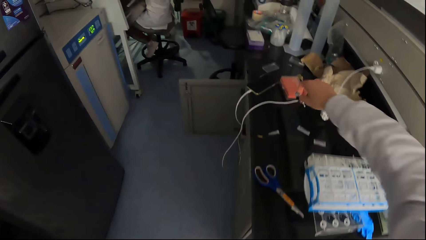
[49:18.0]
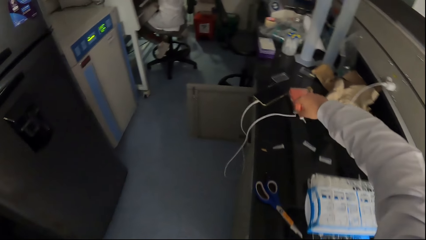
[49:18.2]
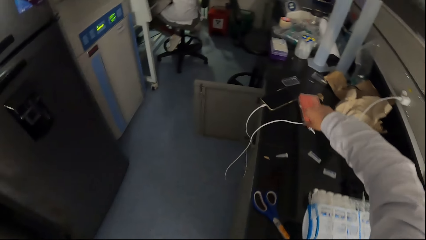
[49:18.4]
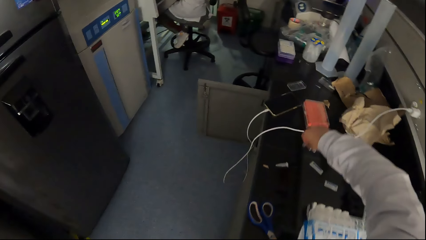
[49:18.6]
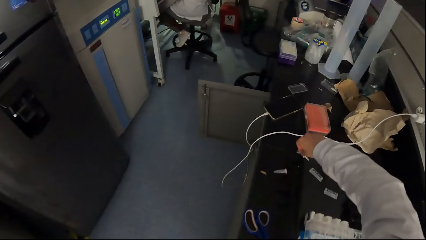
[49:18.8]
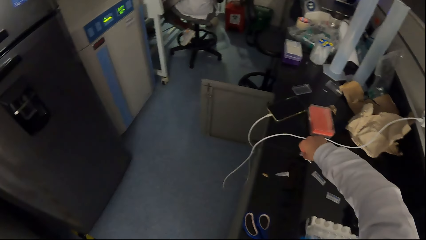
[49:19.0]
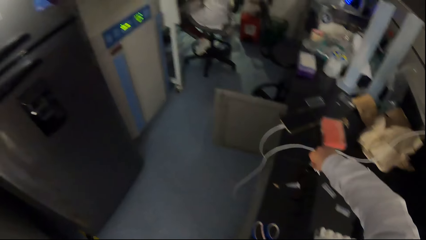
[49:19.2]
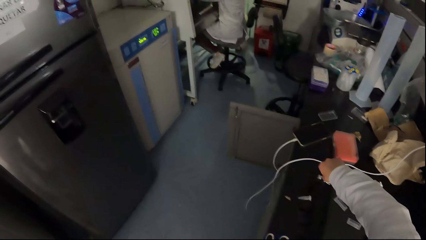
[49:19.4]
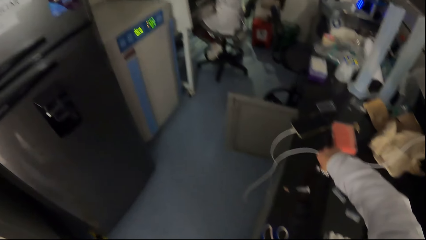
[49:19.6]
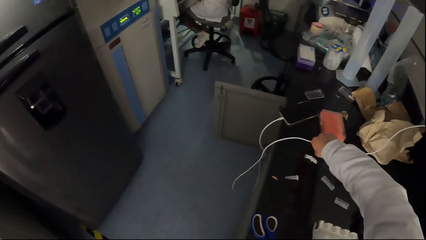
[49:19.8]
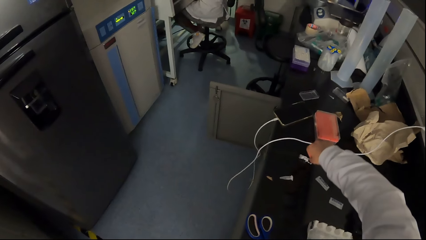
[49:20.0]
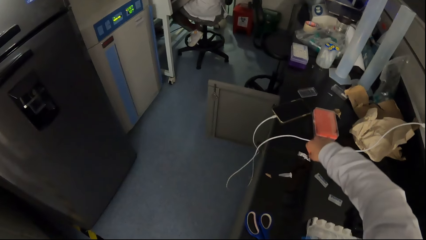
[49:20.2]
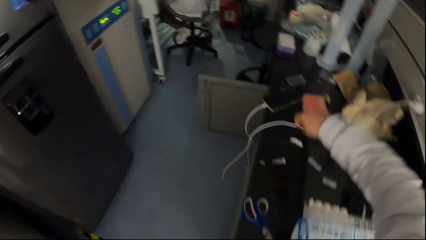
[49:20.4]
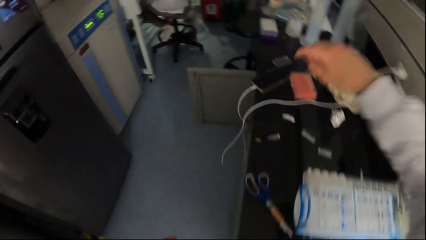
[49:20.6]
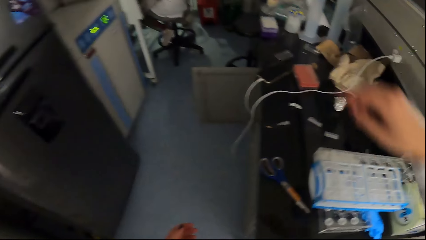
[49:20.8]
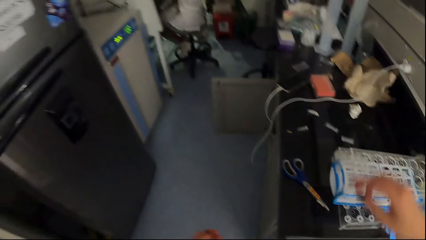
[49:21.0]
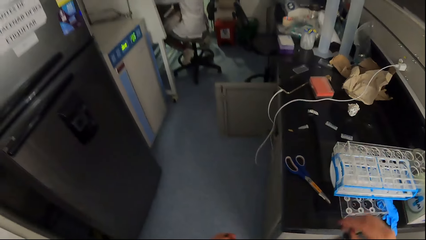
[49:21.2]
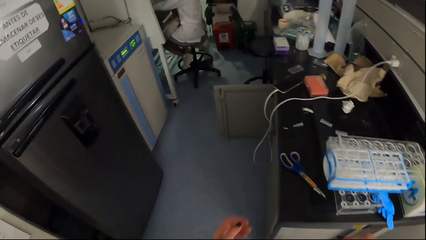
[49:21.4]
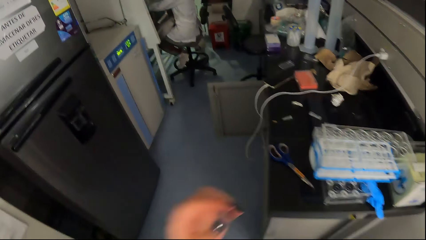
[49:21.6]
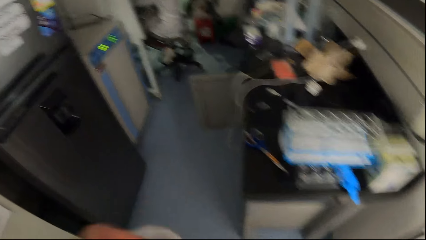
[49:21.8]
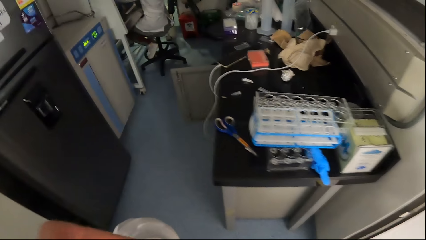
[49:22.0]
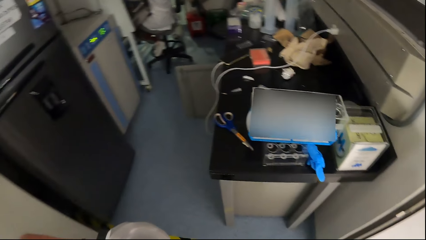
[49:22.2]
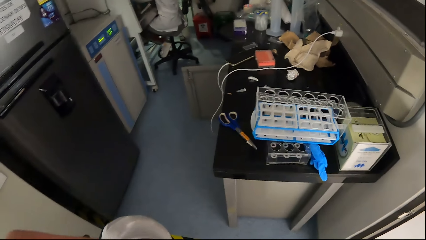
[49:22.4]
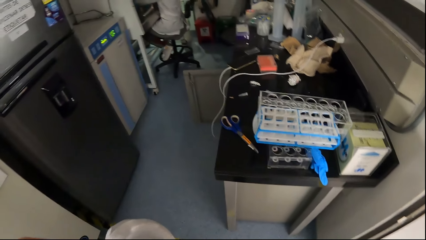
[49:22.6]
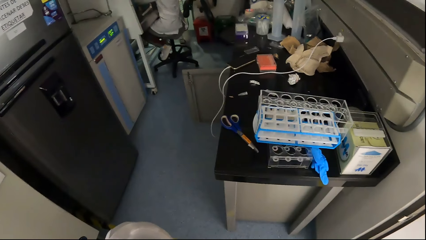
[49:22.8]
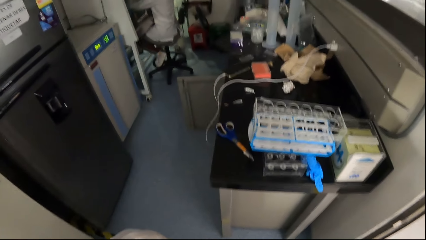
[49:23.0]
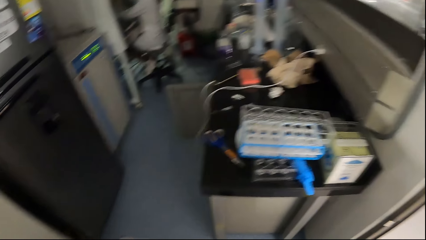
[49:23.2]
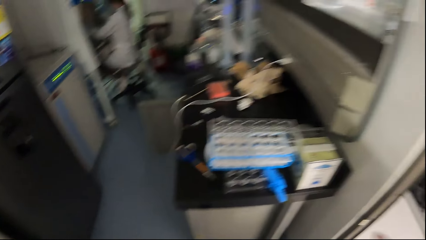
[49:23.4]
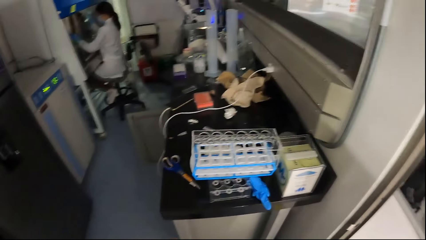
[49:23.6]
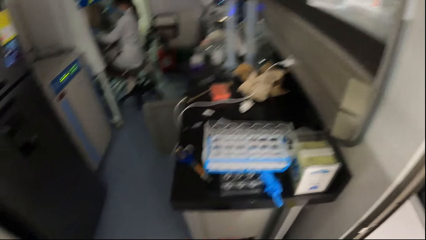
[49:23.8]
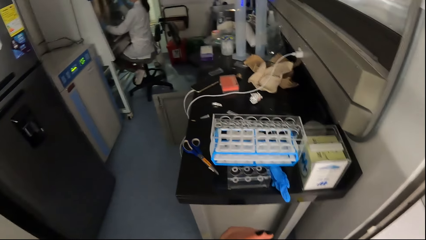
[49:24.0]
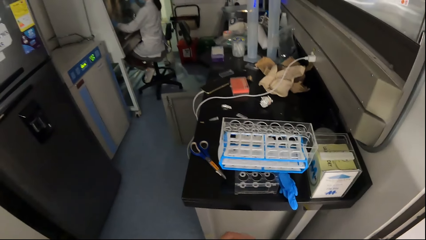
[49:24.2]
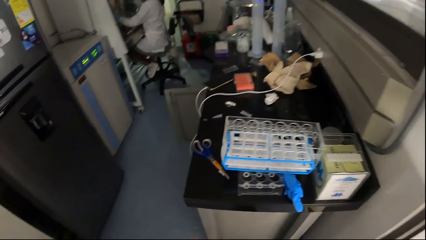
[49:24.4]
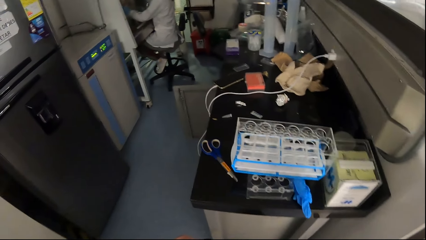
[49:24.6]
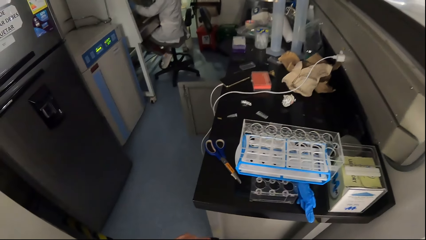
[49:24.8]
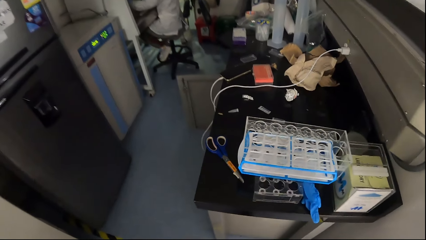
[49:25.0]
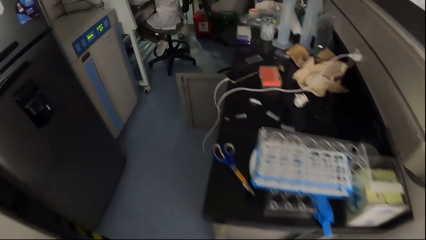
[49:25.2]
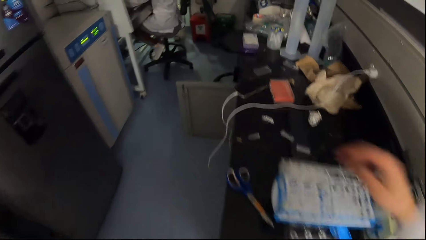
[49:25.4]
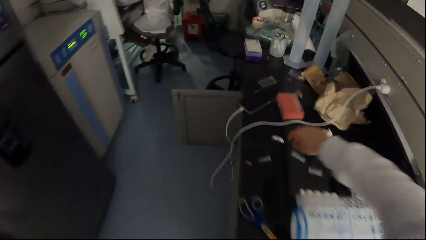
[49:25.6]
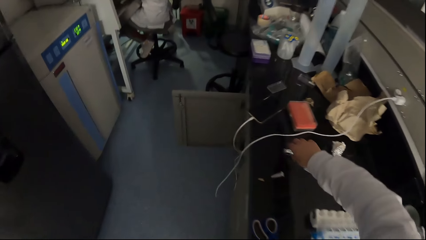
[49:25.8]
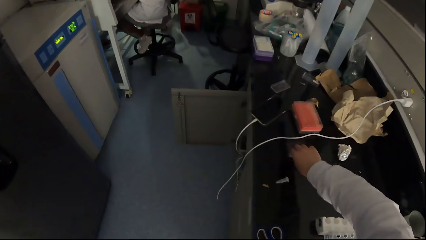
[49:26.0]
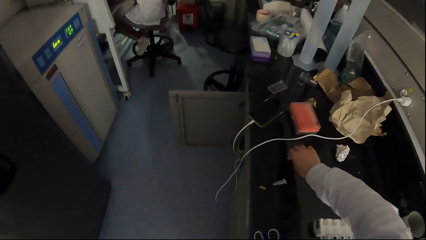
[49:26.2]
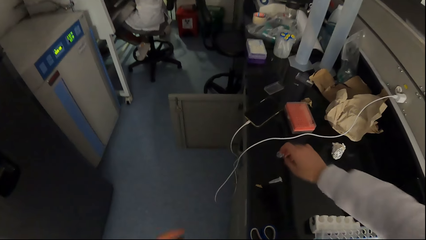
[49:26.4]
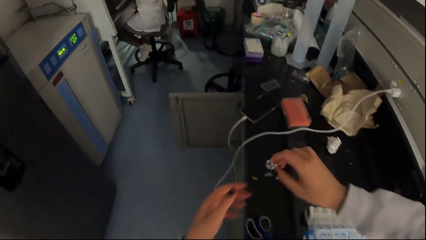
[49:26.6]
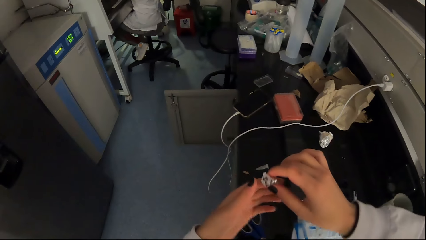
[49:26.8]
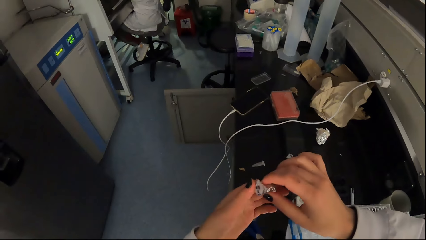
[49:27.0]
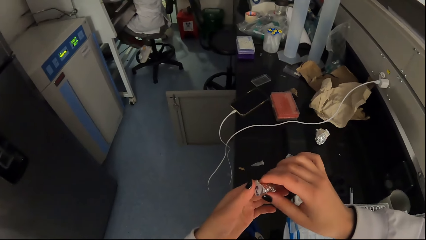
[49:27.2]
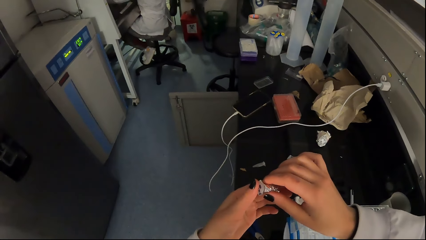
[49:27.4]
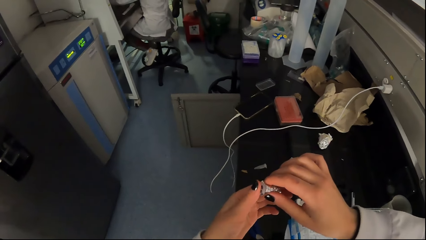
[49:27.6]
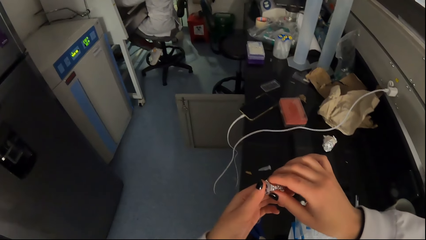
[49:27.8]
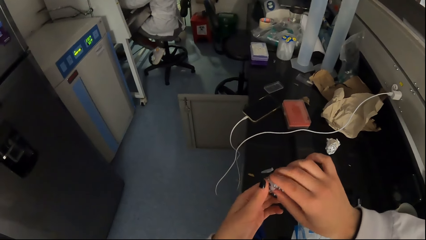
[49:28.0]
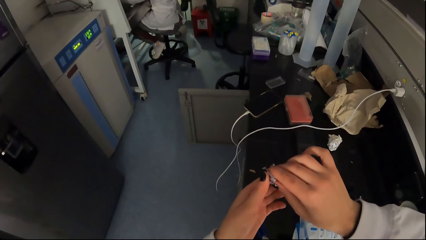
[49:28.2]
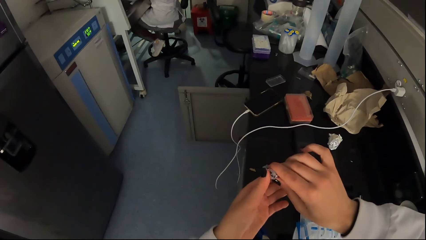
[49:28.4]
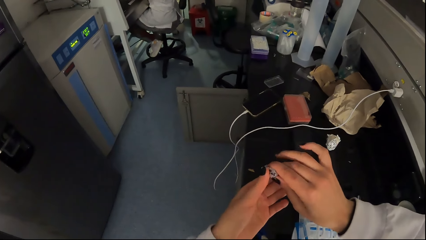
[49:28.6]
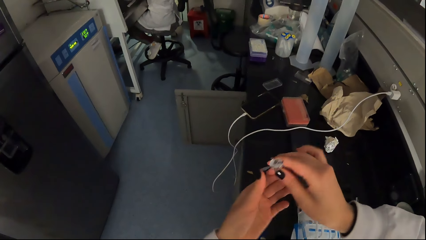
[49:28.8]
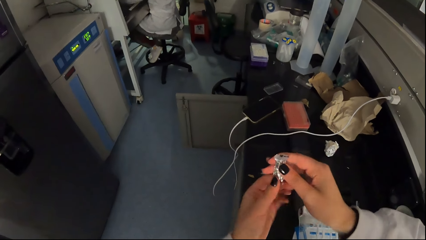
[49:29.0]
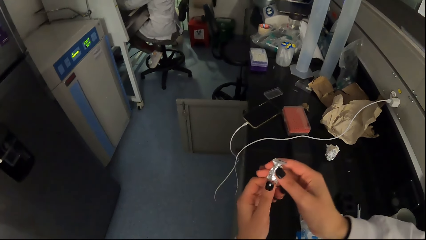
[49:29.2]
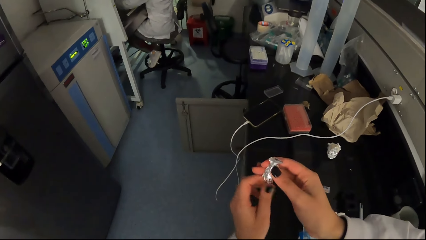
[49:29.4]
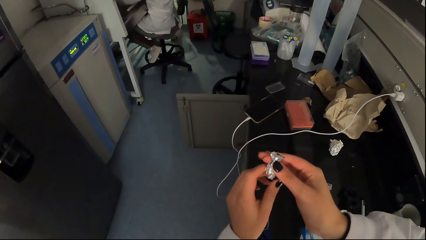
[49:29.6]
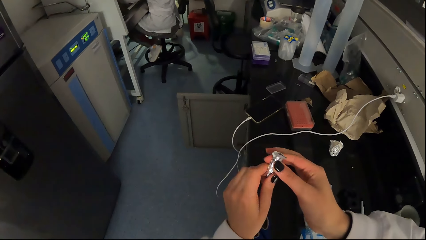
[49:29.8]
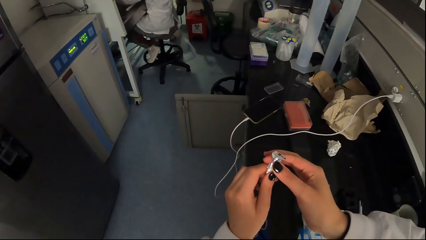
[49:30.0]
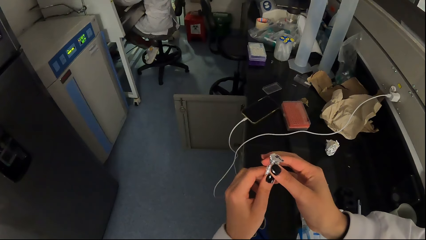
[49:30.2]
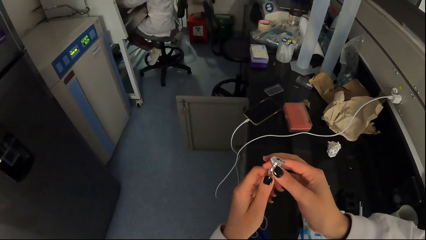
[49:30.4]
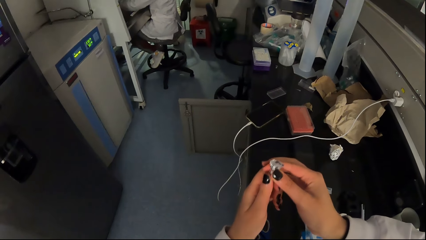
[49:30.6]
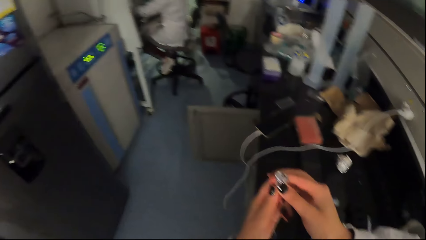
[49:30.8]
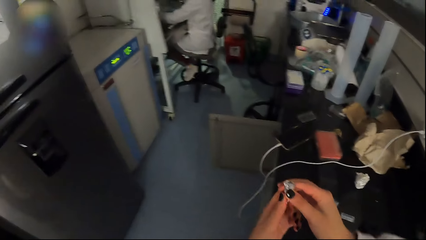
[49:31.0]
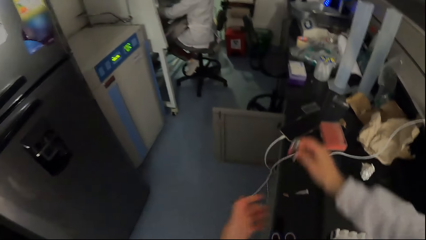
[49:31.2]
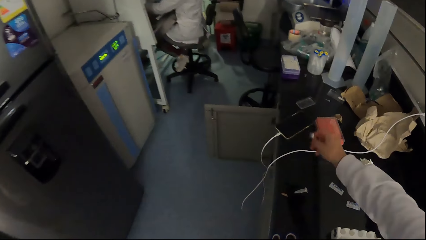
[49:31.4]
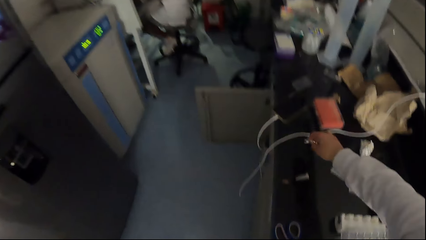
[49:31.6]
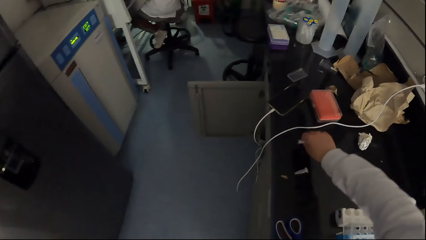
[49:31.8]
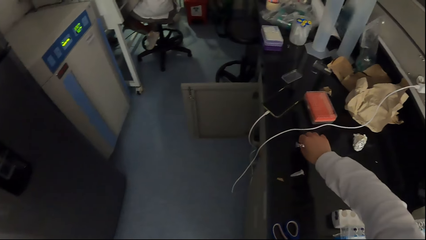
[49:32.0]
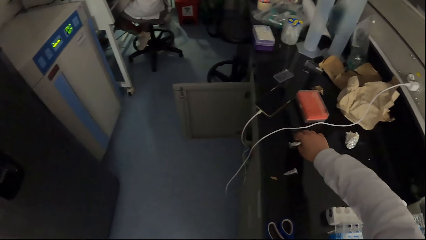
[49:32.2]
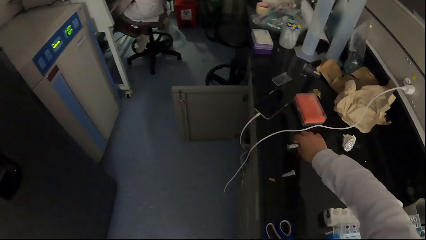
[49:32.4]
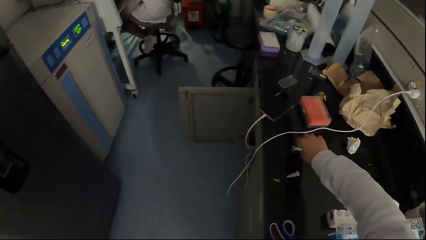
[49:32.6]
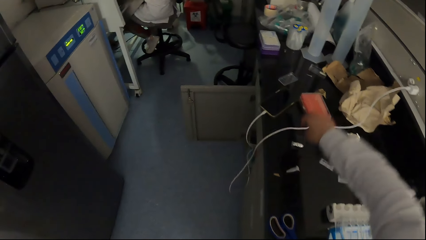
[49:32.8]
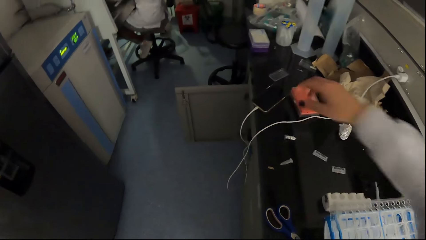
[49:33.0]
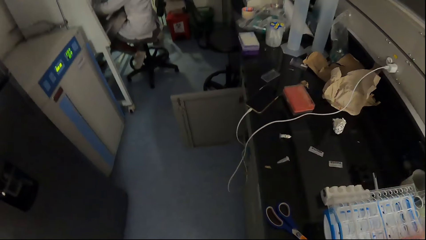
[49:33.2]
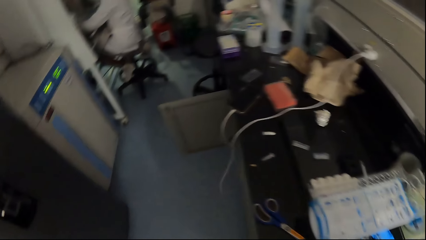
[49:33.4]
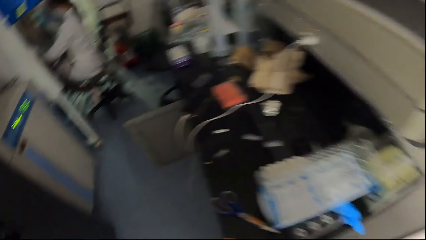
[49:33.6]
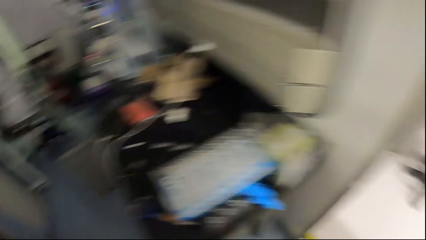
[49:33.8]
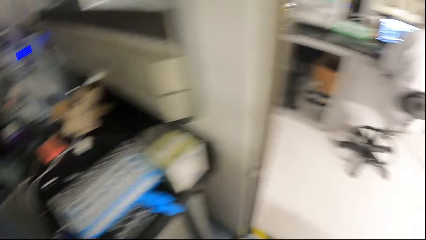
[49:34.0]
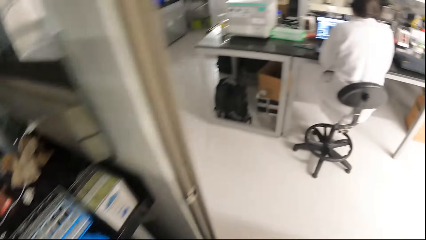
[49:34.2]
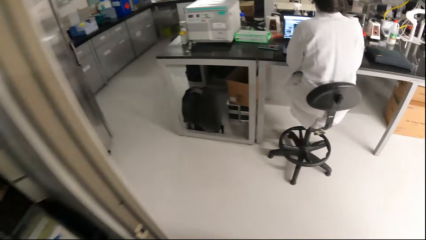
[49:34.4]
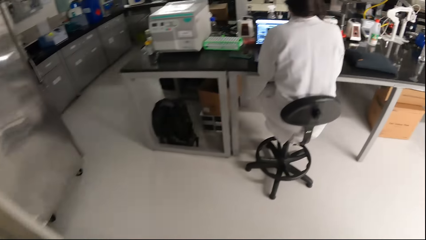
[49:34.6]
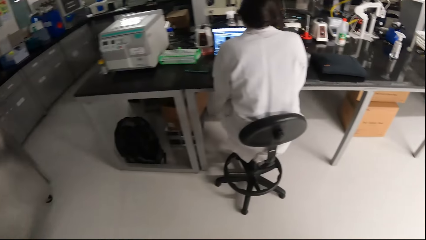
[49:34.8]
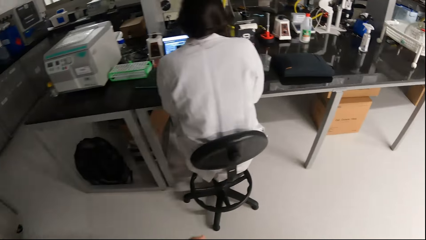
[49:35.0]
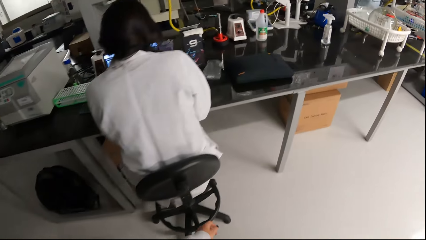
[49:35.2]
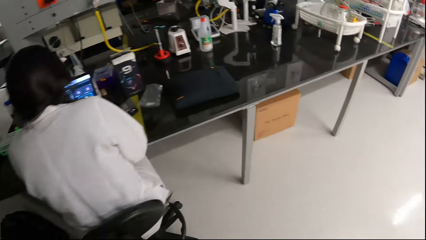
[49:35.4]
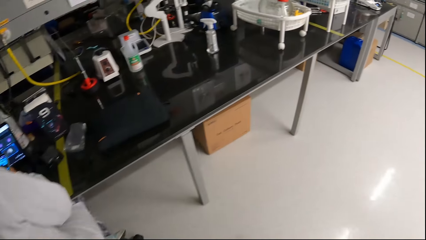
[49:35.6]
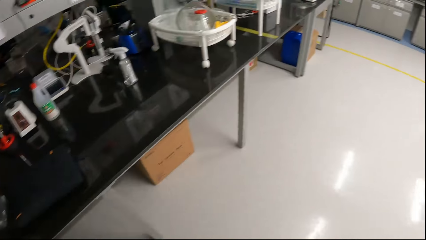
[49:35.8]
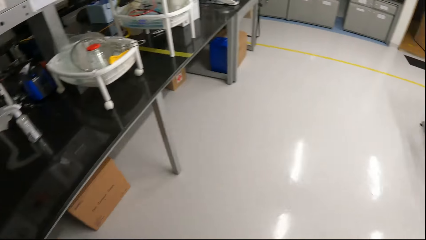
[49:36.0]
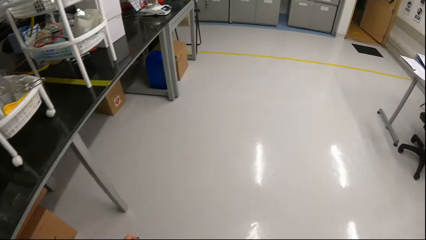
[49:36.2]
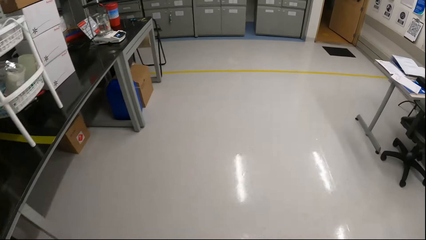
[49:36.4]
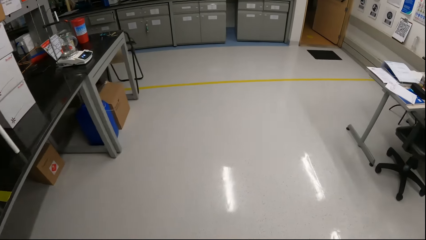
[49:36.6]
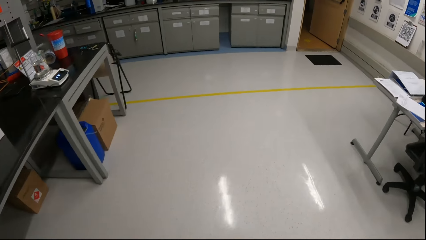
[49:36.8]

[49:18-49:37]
The camera wearer places the syringe cap on a countertop with her right hand. She touches her face with her left hand. She picks the syringe cap from the countertop with her right hand. She holds the test tube on a table. She wraps the foil around the syringe cap with her hands. She adjusts the test tube with the foil paper. She places the syringe cap on the countertop with her right hand. She turns around. She walks towards the countertop.
